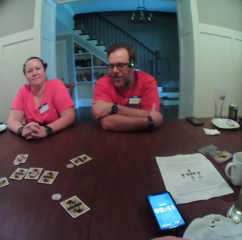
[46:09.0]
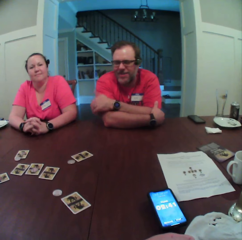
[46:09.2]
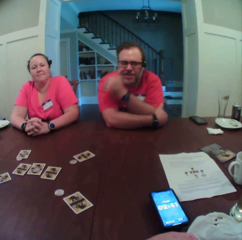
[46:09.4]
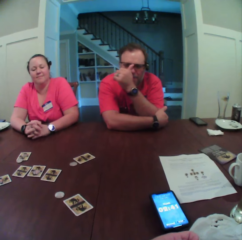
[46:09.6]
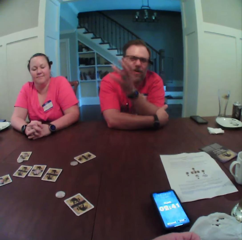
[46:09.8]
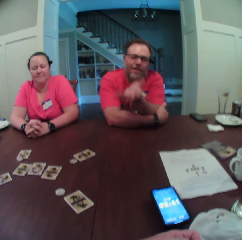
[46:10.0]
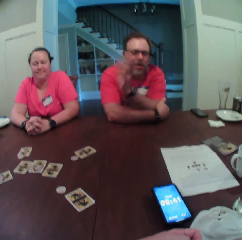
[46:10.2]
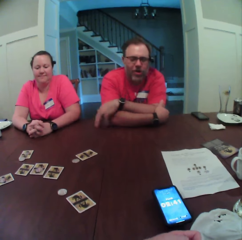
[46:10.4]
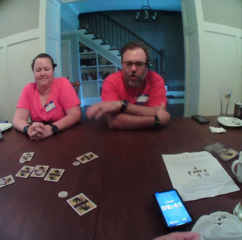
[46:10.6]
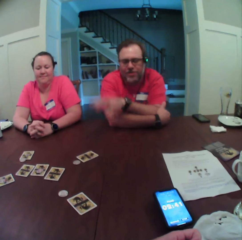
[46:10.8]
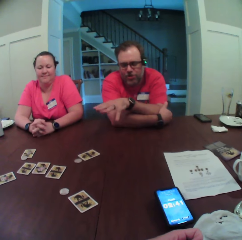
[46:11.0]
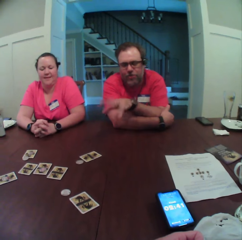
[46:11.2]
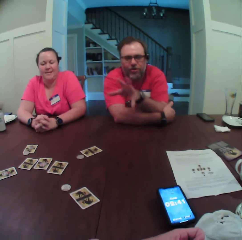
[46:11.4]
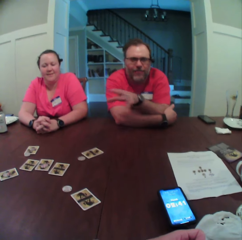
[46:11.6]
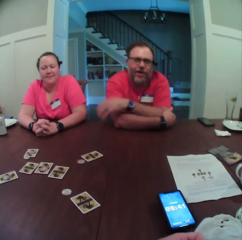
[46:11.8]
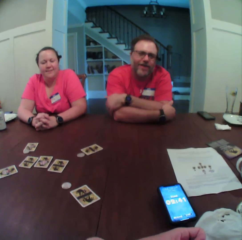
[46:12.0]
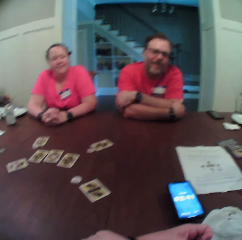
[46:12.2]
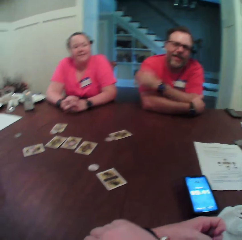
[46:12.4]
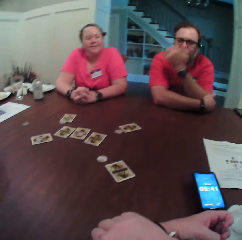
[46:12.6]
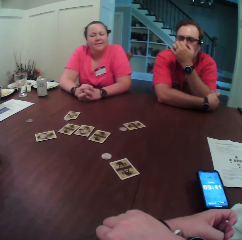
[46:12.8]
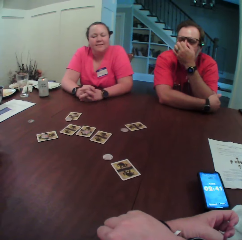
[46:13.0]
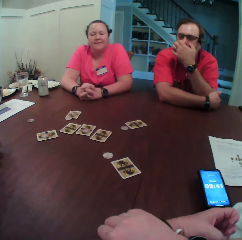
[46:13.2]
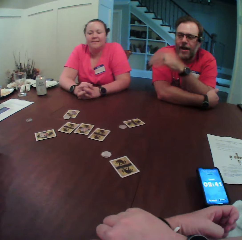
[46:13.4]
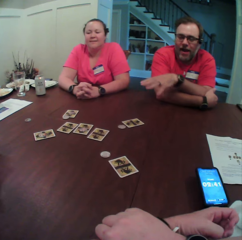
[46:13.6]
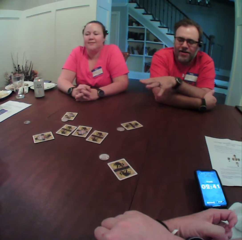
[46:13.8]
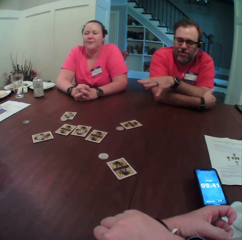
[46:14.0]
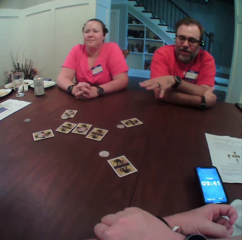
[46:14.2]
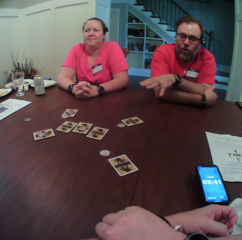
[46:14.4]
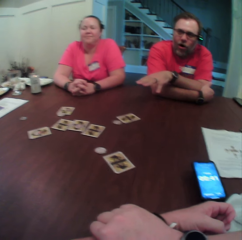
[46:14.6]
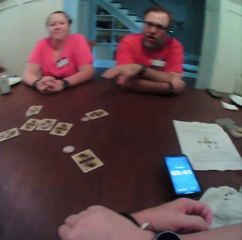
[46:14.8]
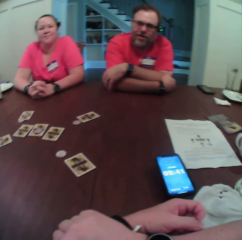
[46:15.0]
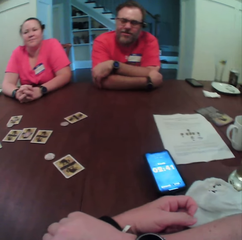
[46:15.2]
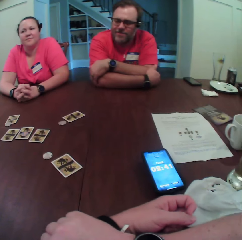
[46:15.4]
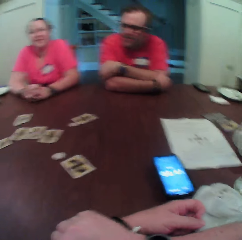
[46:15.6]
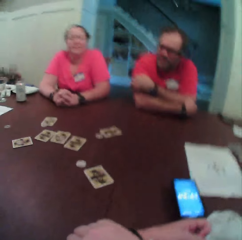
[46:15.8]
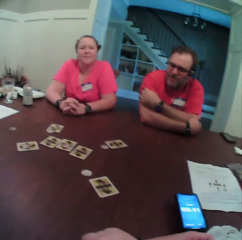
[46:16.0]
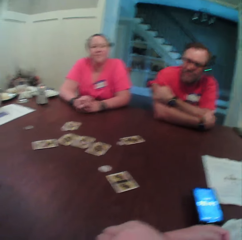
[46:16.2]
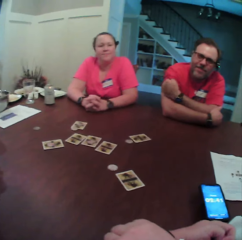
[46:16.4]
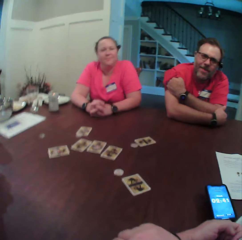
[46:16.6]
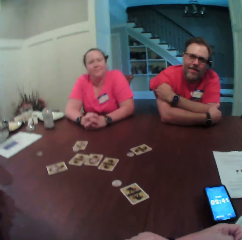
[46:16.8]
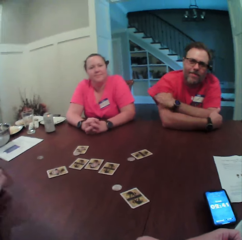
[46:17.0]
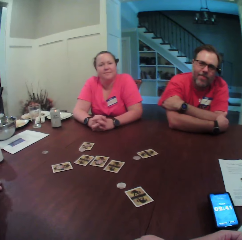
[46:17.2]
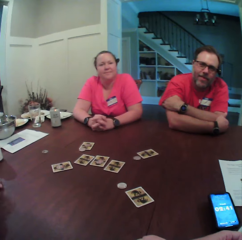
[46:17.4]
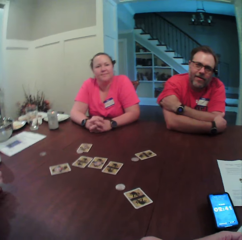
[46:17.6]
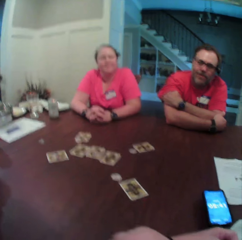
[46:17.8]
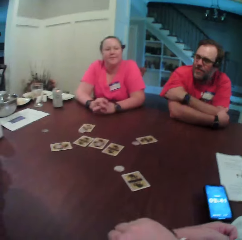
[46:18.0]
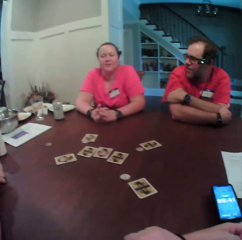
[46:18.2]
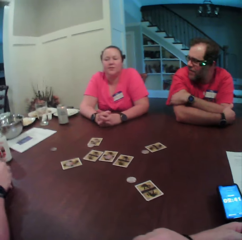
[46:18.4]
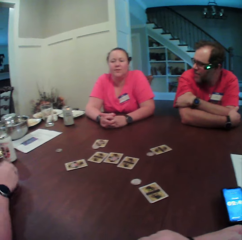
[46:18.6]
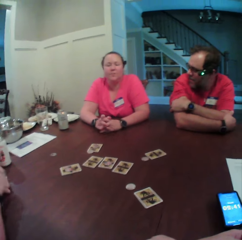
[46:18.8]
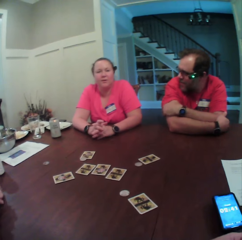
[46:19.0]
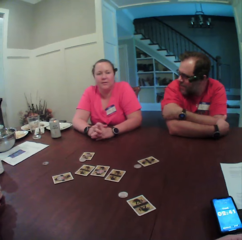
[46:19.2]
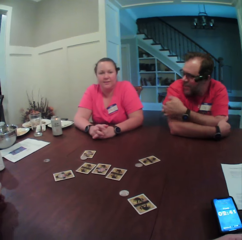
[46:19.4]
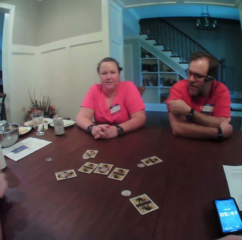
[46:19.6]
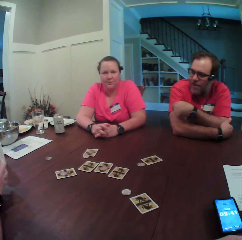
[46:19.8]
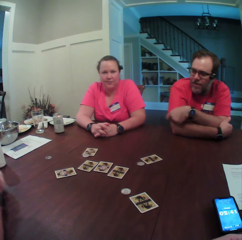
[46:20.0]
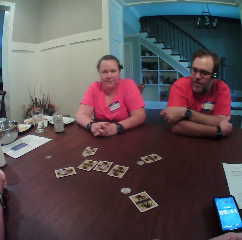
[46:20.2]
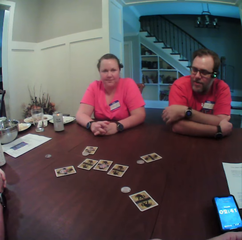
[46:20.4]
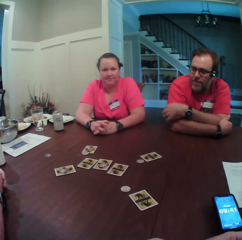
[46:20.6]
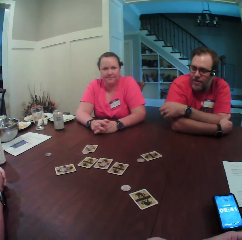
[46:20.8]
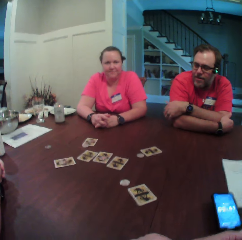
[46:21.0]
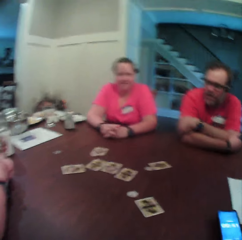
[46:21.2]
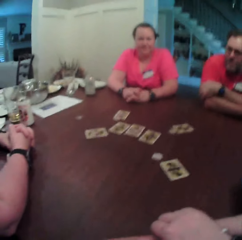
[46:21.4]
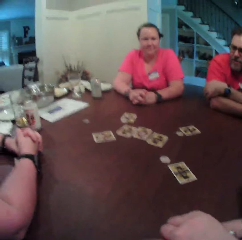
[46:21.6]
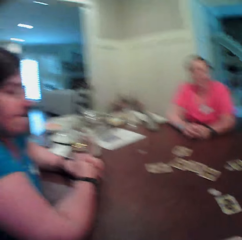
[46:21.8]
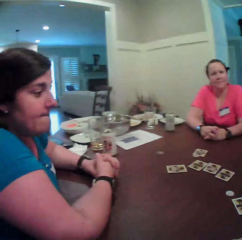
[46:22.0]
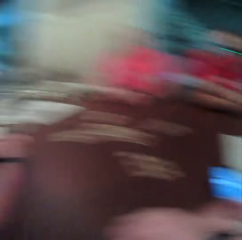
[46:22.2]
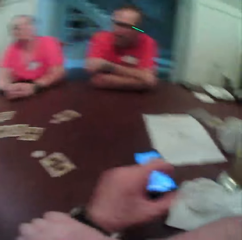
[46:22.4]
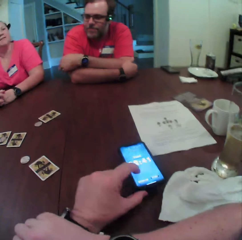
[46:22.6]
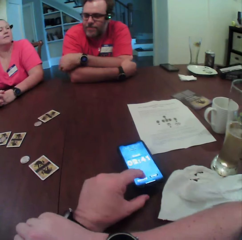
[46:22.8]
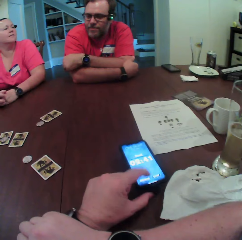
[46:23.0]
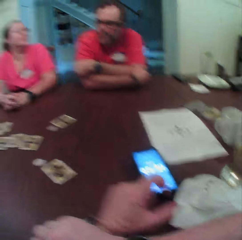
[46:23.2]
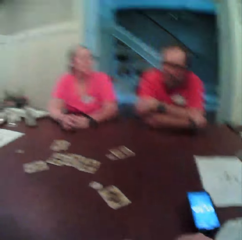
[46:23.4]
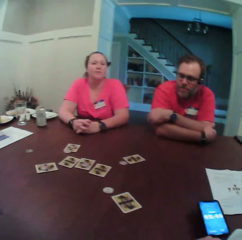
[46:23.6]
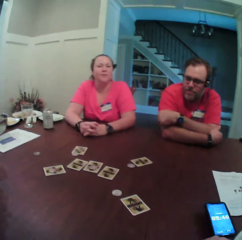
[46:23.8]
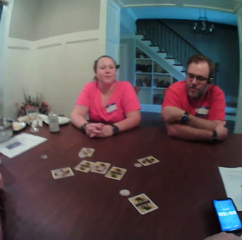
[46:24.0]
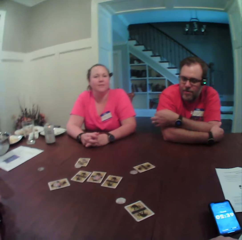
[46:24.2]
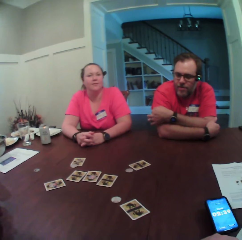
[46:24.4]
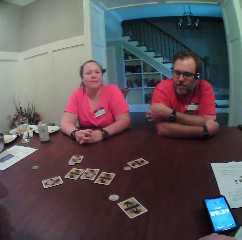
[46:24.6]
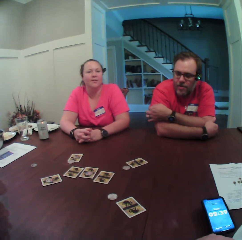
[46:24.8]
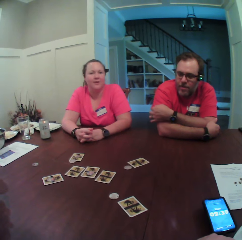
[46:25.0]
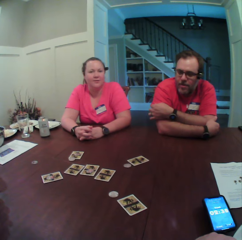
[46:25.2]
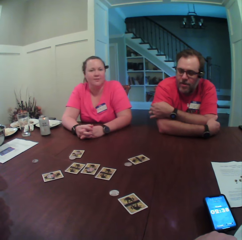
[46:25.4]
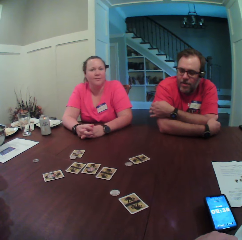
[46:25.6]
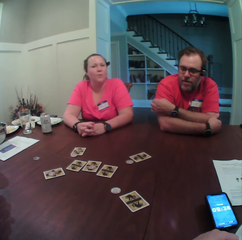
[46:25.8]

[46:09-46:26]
The man touches his glasses with his left hand and removes his left hand from his glasses. He touches his nose with his left hand and removes his left hand from his nose. He puts his left hand inside his cloth sleeve. He turns towards the woman. He removes his left hand from the sleeve. The camera wearer turns towards the other woman. They tap his phone on the table with the left hand.

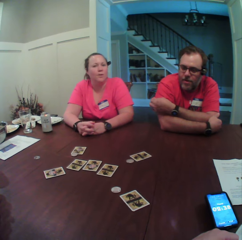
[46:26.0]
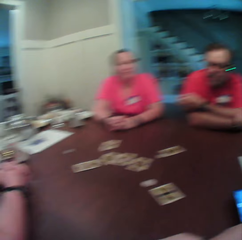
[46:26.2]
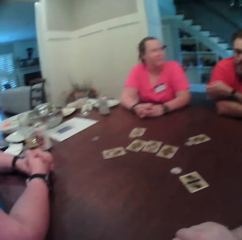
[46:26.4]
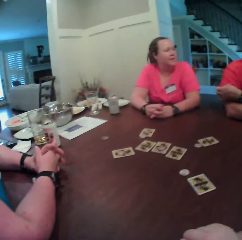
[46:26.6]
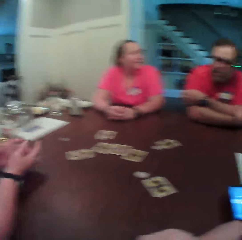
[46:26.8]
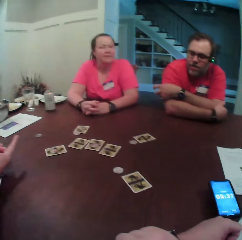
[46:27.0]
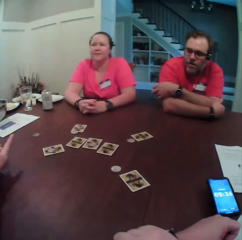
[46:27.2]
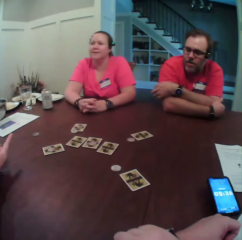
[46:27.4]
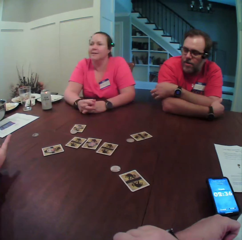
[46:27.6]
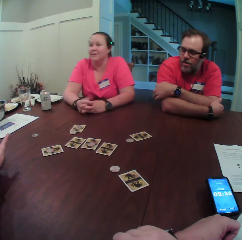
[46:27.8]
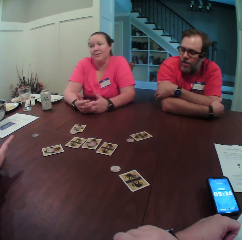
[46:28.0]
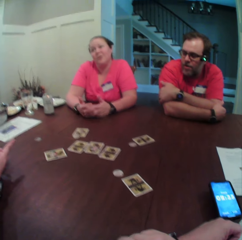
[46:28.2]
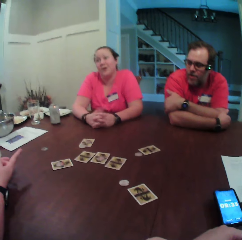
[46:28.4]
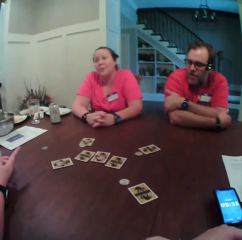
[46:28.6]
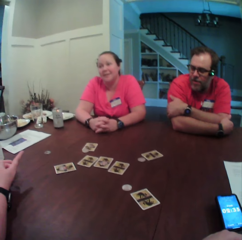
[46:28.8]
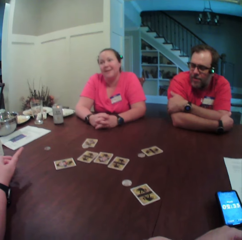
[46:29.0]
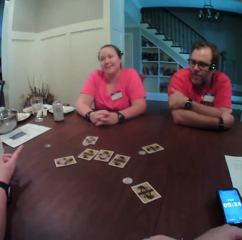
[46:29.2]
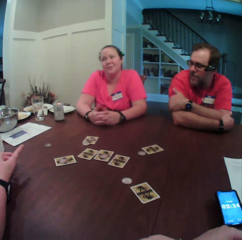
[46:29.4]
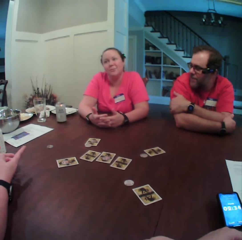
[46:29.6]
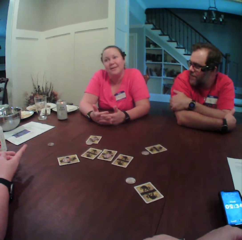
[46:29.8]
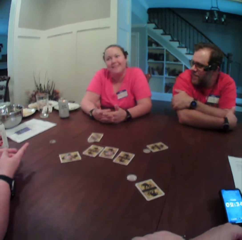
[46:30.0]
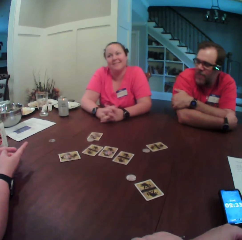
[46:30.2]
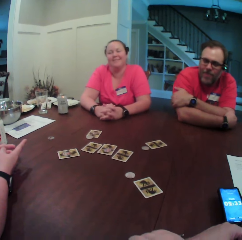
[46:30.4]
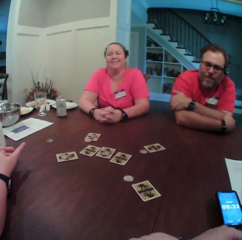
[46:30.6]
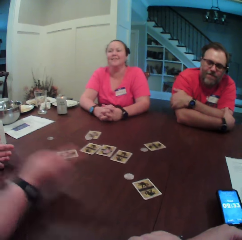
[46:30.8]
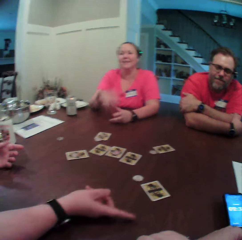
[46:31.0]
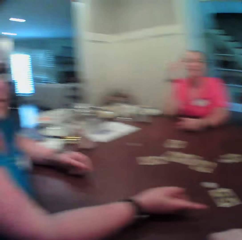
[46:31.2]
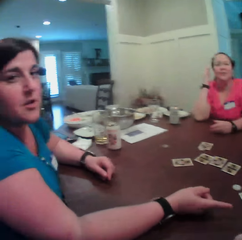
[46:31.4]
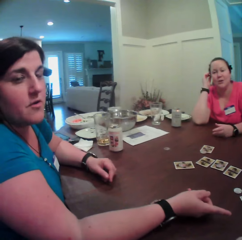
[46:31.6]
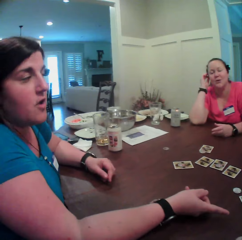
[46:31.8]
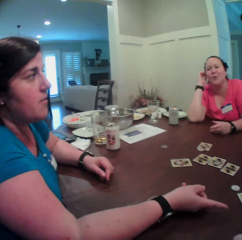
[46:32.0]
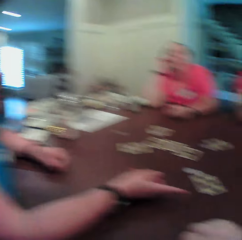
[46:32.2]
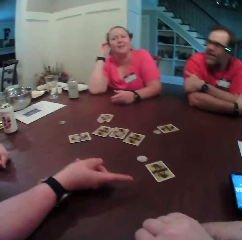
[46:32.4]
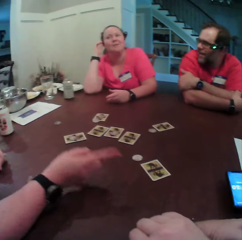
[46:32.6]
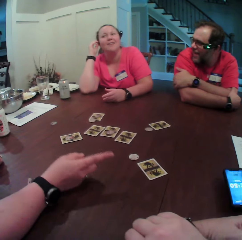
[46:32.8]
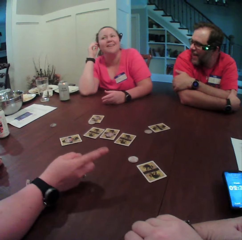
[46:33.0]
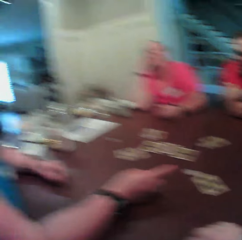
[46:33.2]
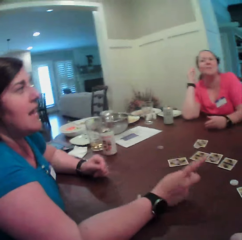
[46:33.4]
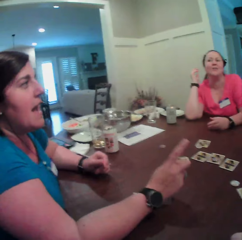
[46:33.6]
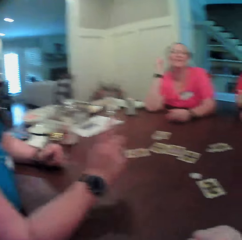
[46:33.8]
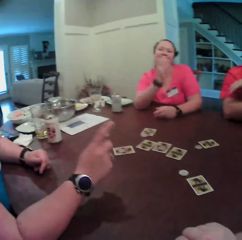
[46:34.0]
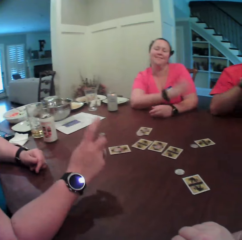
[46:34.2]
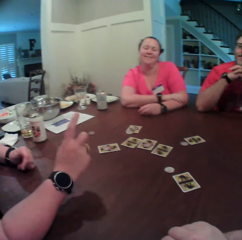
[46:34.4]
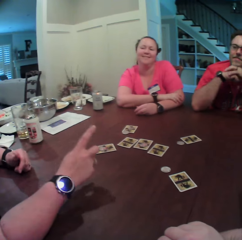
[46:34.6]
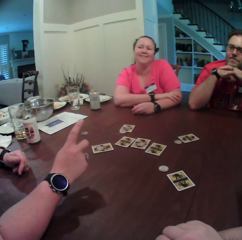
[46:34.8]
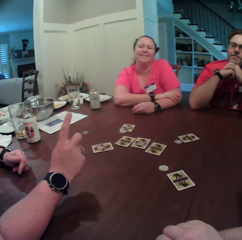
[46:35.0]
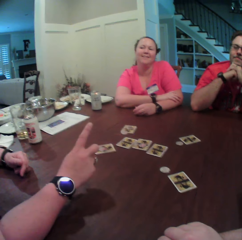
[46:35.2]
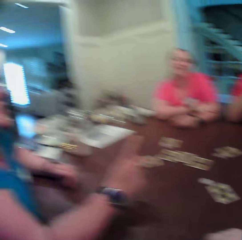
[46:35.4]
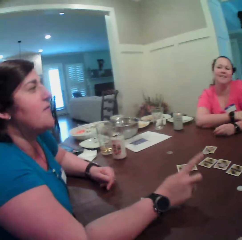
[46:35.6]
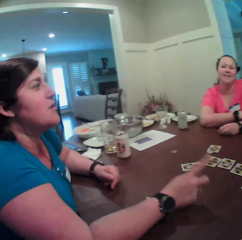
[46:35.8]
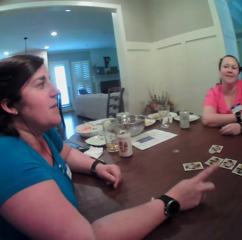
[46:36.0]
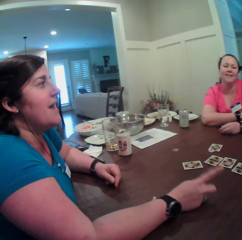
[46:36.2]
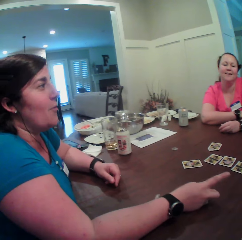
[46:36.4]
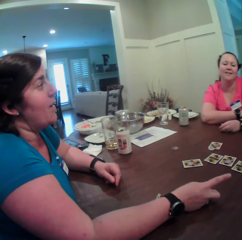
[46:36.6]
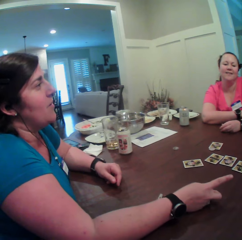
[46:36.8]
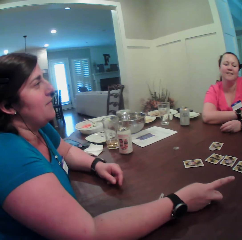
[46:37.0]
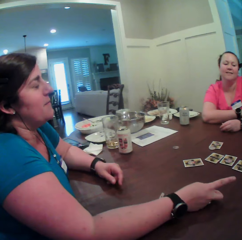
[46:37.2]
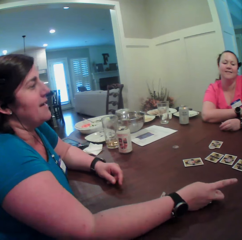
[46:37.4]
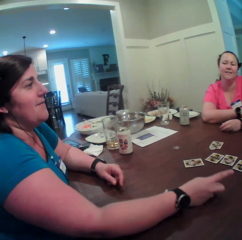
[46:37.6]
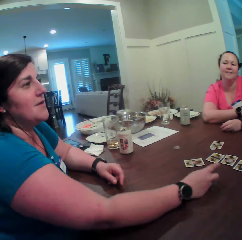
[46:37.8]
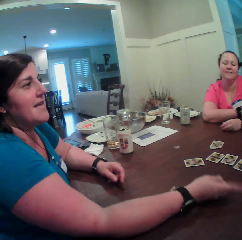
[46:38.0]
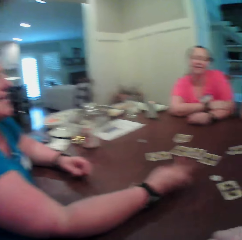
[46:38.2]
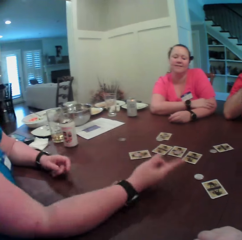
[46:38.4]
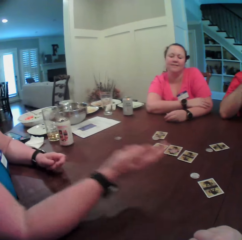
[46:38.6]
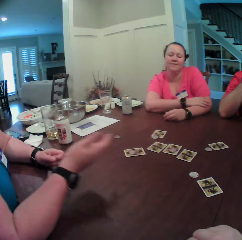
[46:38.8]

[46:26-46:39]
The camera wearer looks around. The woman points her right hand towards the camera wearer's phone. The camera wearer turns towards the woman.
